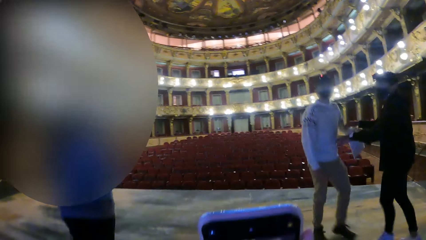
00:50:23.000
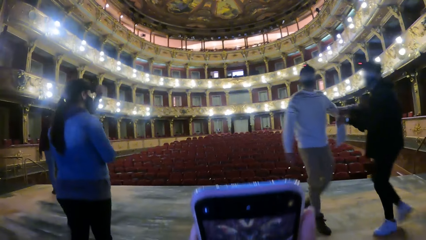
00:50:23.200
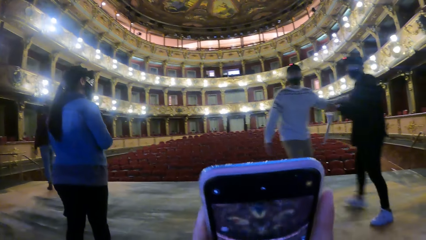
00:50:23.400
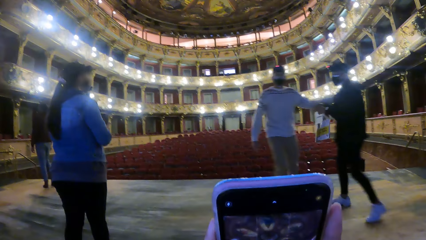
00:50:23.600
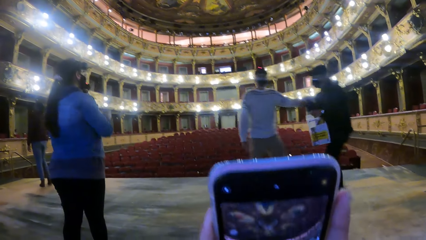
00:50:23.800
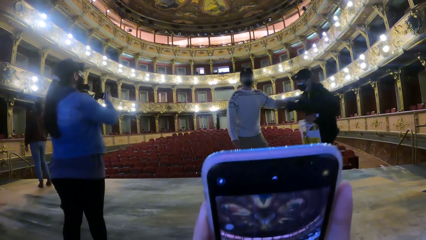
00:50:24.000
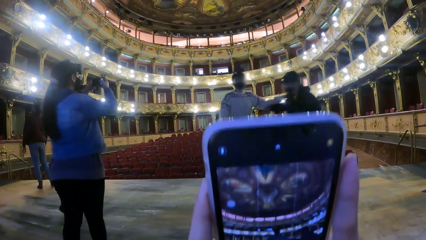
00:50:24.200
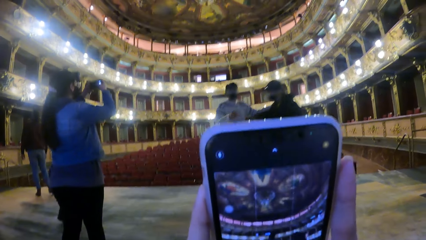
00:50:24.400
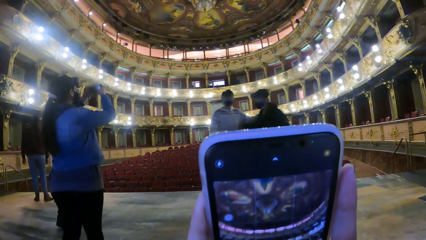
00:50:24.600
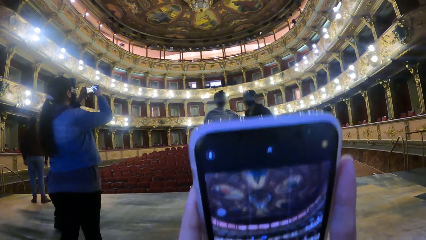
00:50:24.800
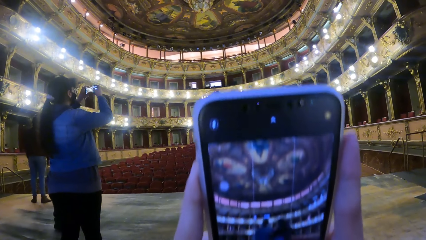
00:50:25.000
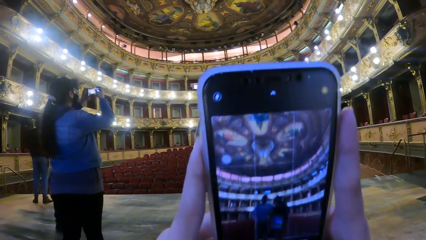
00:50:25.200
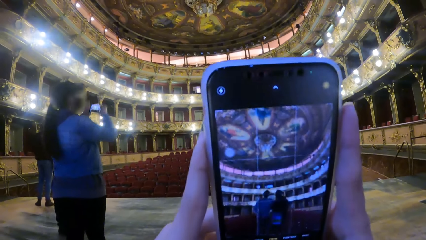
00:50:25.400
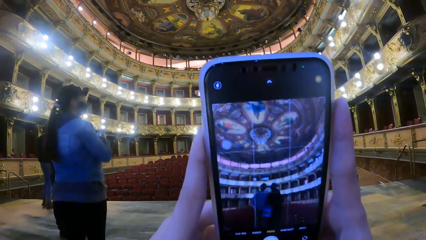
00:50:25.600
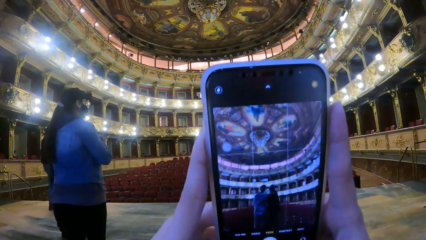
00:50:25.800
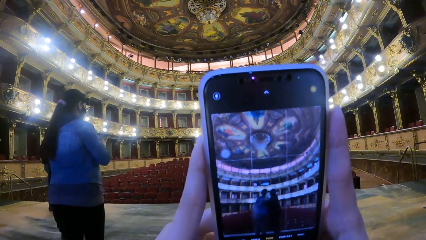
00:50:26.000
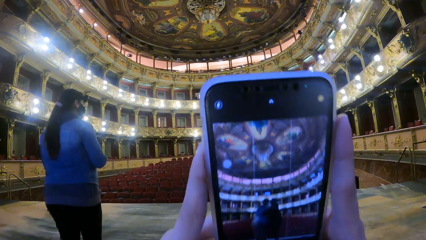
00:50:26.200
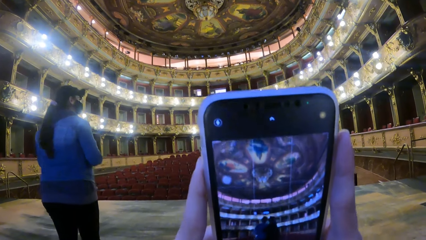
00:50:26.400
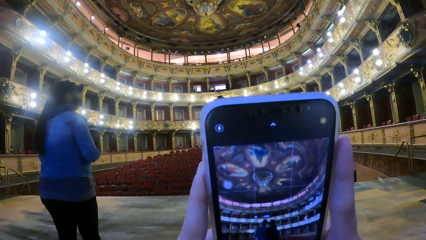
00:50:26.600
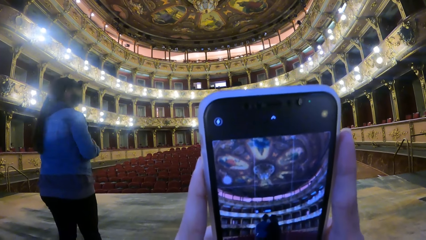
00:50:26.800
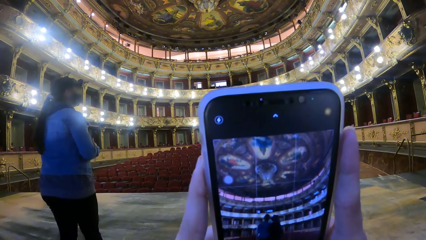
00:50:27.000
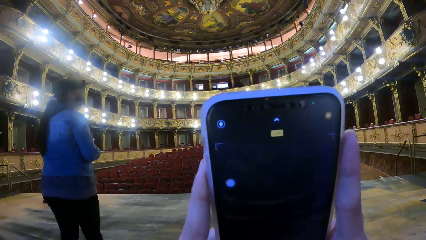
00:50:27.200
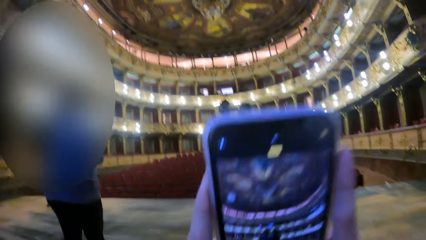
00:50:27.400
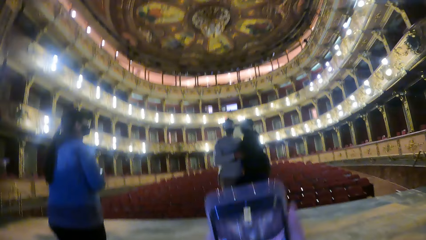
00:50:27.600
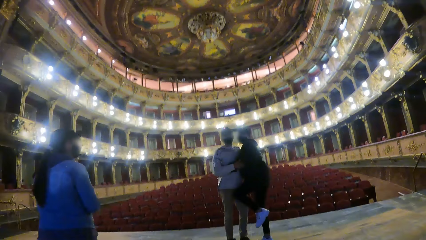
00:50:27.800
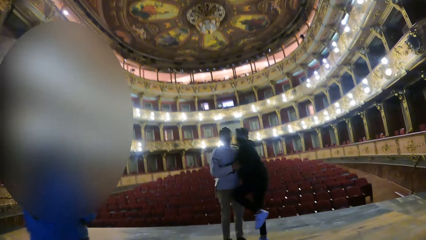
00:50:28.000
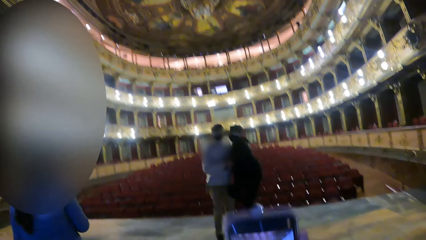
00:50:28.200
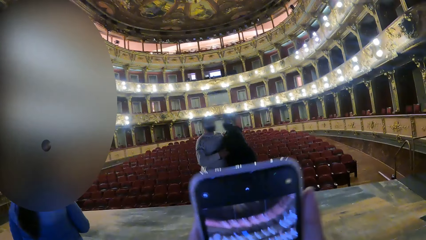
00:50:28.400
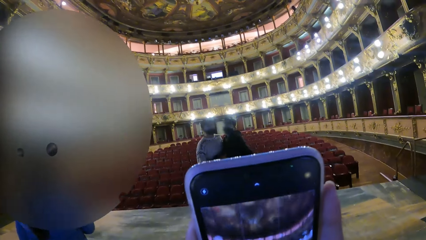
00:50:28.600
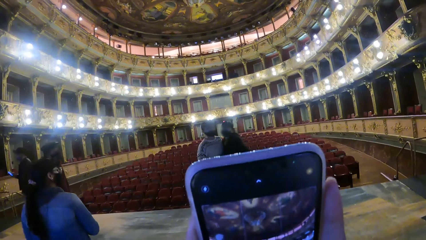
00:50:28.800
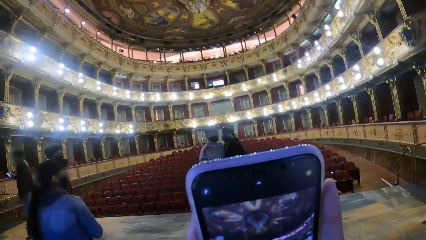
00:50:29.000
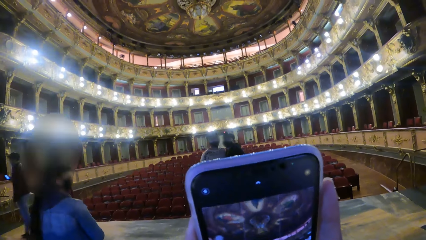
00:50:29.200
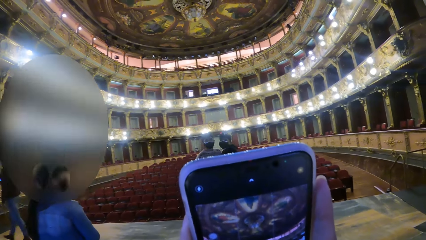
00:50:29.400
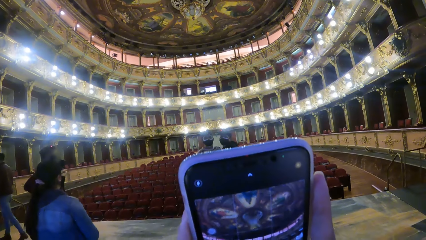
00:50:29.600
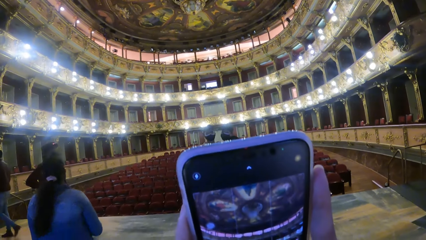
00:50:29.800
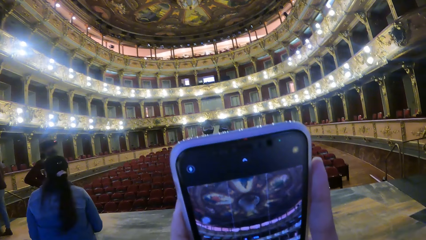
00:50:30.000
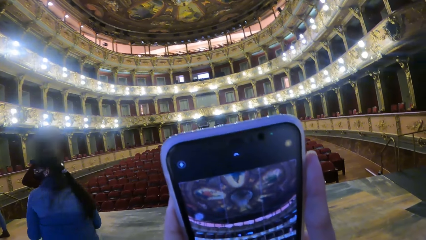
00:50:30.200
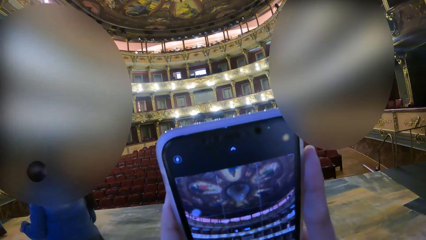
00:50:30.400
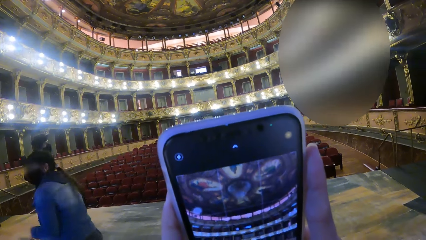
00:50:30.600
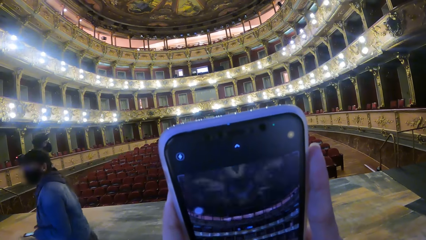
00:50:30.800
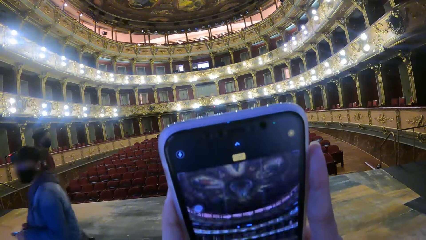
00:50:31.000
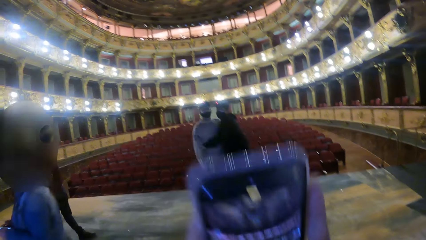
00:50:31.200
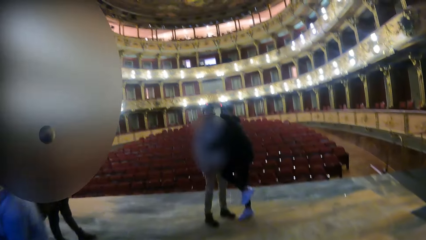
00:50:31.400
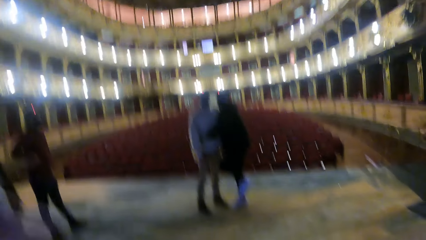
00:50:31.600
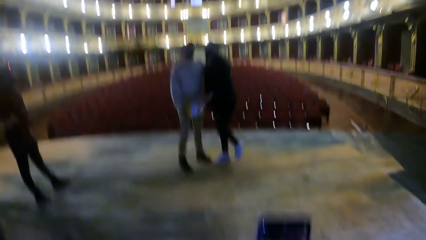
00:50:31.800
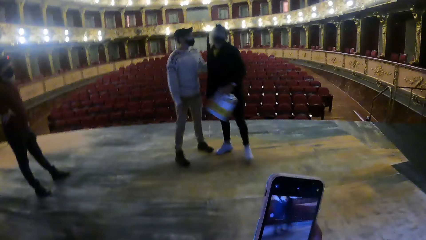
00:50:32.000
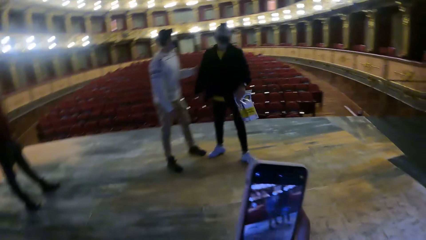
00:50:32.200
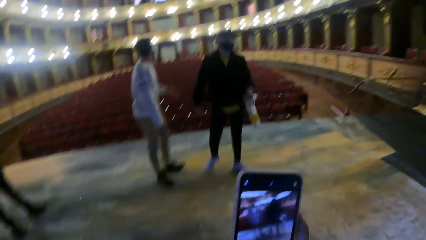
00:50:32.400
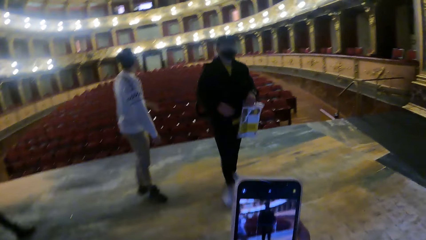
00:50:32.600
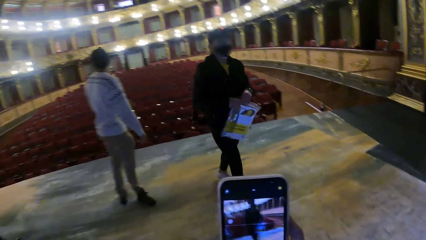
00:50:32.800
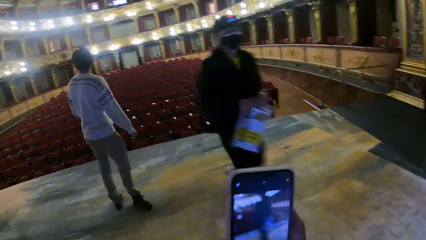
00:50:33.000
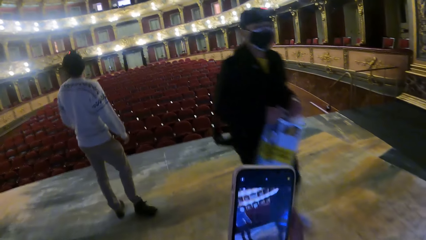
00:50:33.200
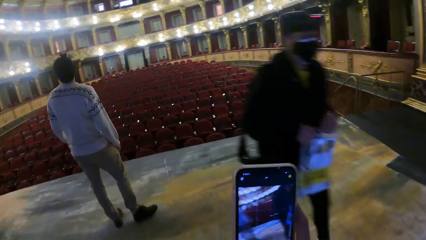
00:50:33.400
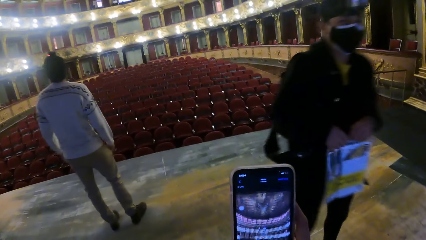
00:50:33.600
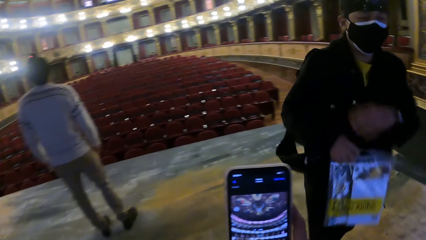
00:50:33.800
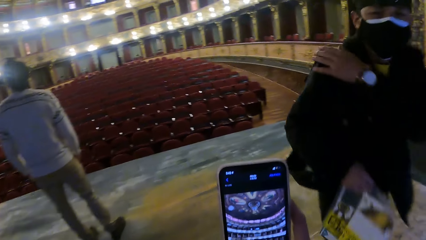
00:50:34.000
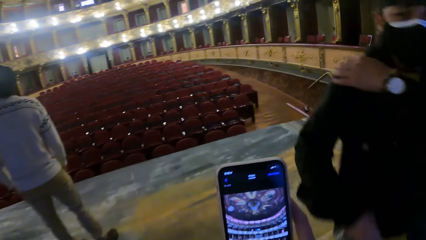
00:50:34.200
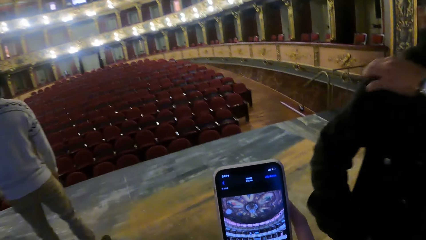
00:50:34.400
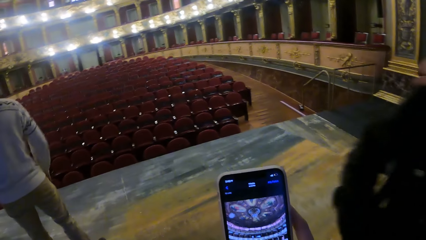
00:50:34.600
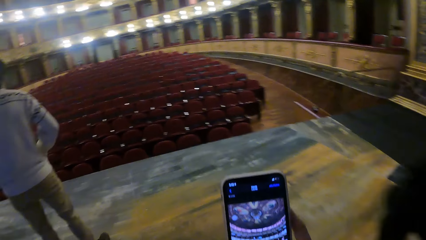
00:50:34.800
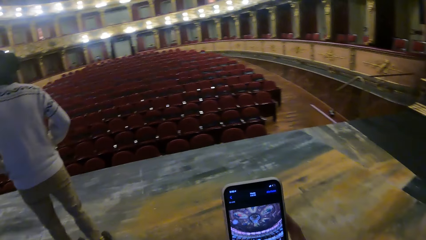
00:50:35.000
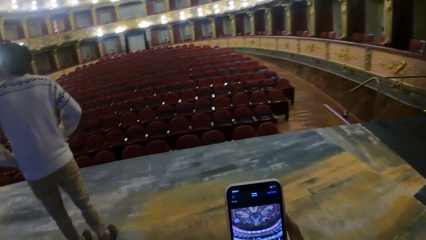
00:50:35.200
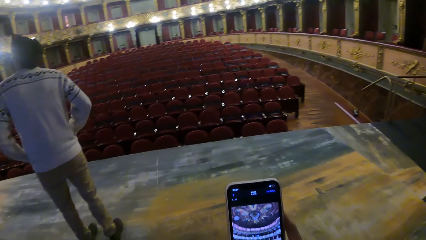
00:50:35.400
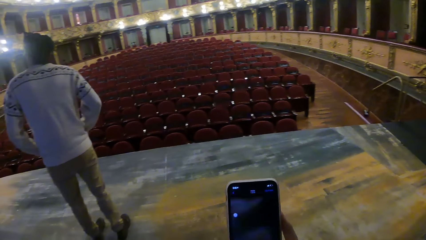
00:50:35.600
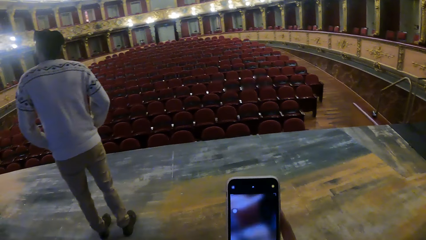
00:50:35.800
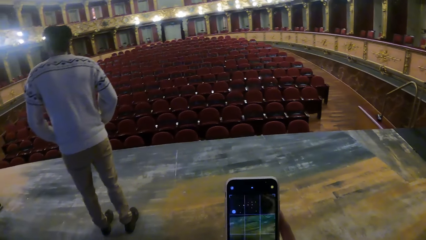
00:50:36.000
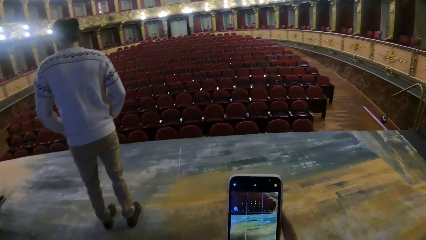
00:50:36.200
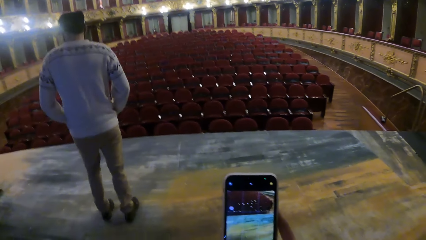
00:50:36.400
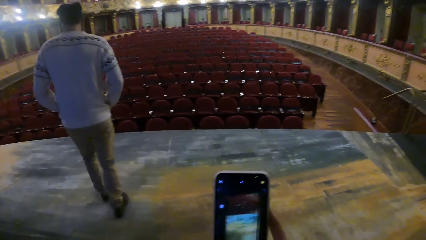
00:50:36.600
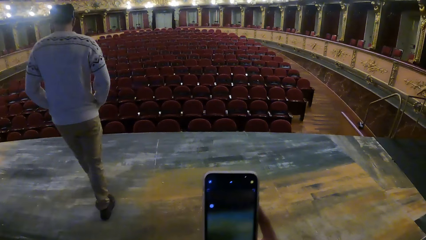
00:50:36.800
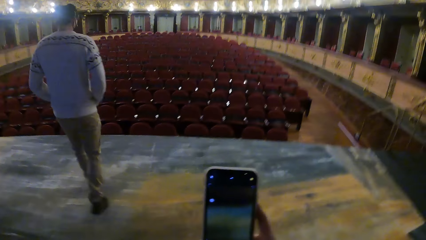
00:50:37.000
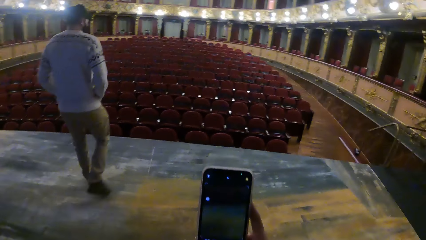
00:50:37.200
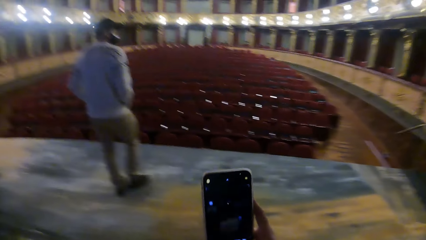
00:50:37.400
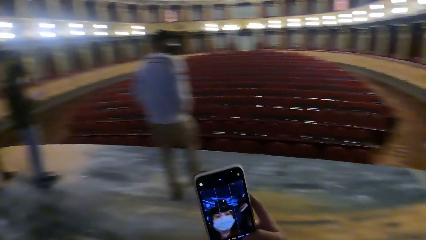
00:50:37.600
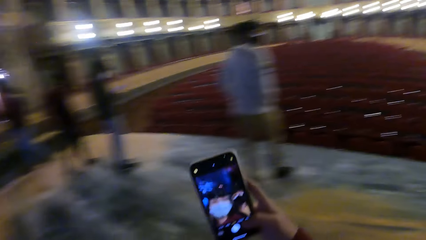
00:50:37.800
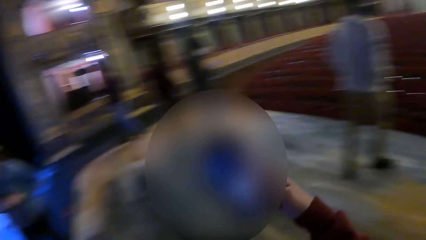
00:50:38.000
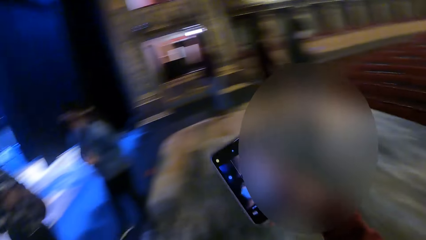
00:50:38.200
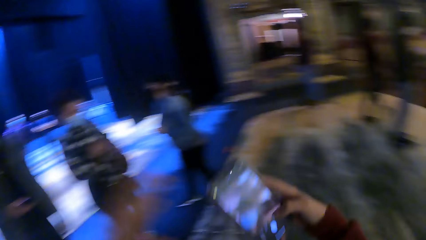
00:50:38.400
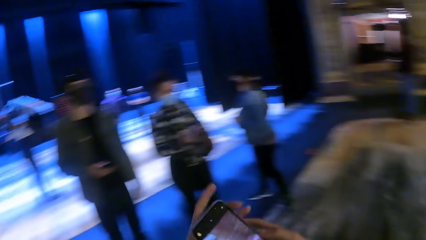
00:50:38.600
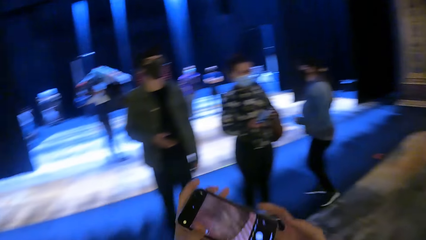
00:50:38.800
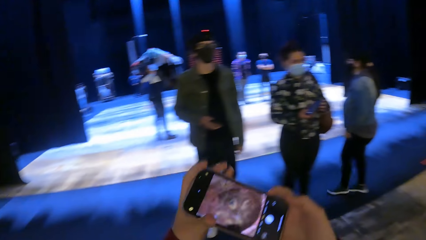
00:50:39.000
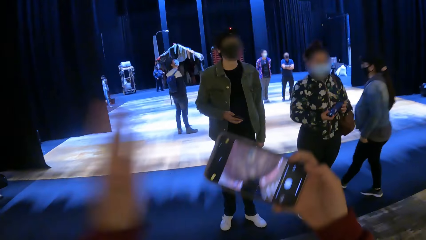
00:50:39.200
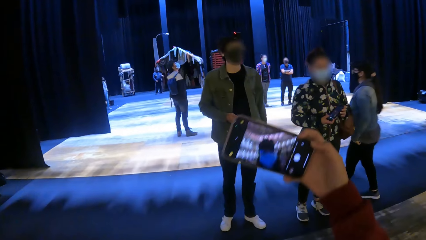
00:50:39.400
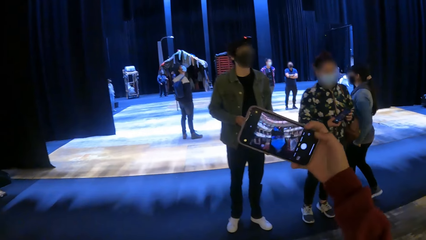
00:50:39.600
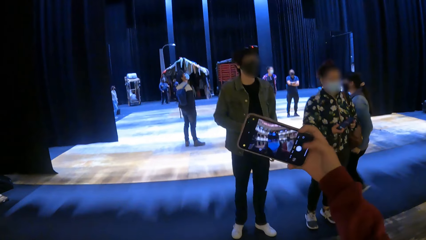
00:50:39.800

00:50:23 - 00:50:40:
A man moves another man with his right hand. The first man interacts with the other man. The camera wearer takes a picture with the phone in both hands. She stands up. She takes a picture with the phone in both hands again. The first man places his right hand on a plastic poster in his left hand. The camera wearer interacts with the first man. The first man adjusts a bag strap on his shoulder with his left hand. The camera wearer operates the phone with her right hand. She places the phone in her left hand with her right hand. She stretches the phone in her right hand.
